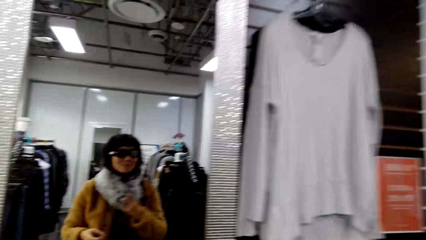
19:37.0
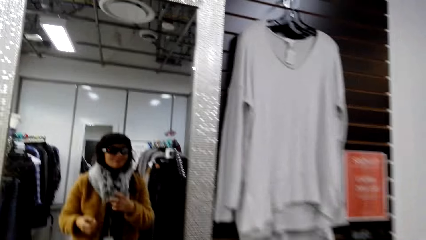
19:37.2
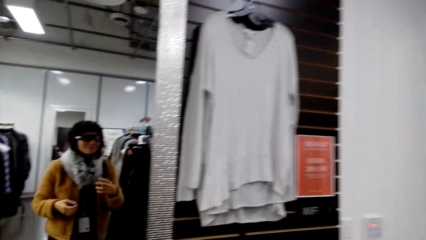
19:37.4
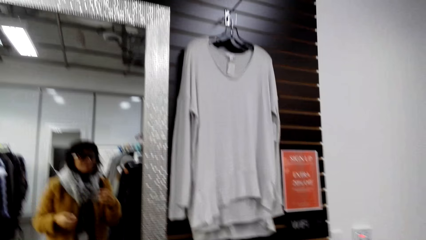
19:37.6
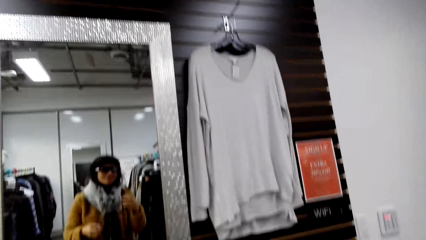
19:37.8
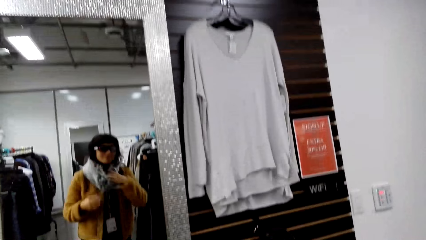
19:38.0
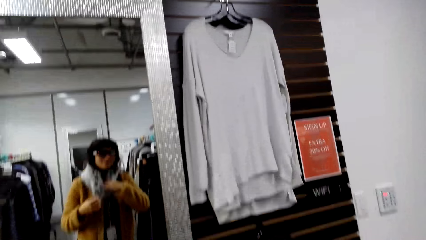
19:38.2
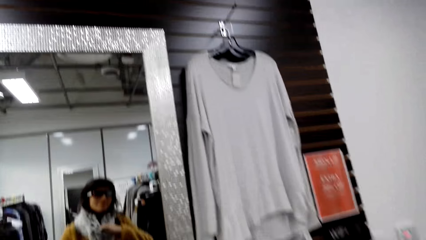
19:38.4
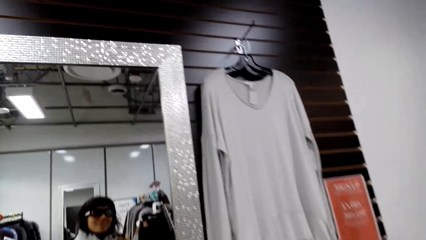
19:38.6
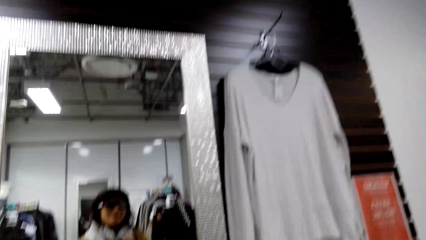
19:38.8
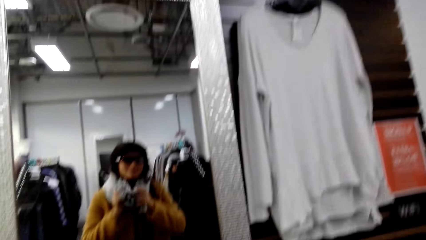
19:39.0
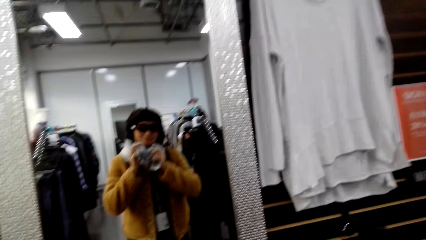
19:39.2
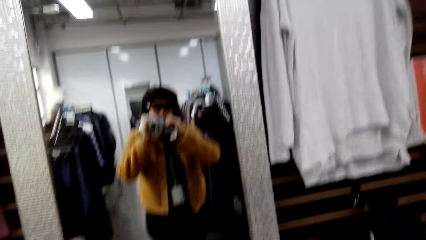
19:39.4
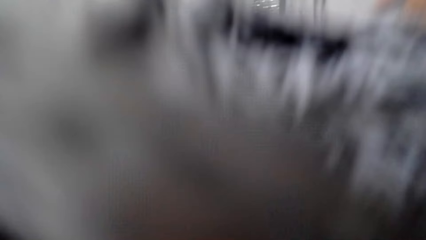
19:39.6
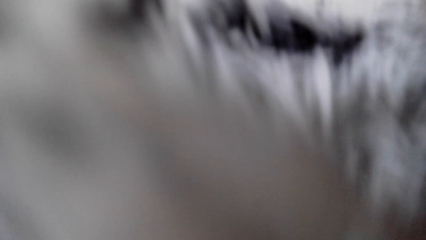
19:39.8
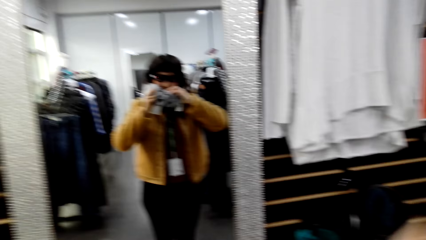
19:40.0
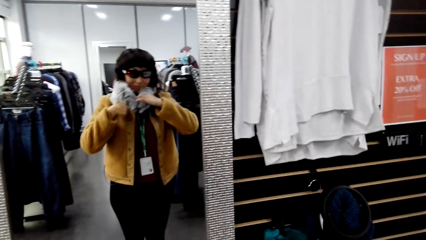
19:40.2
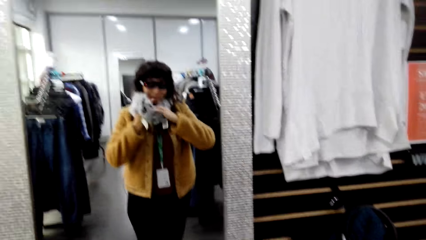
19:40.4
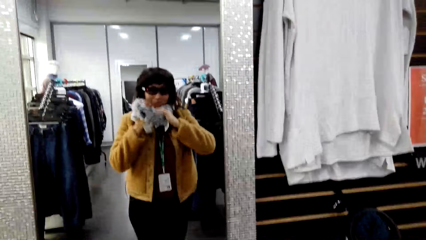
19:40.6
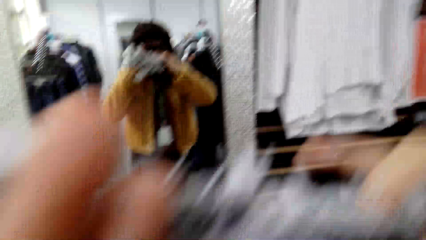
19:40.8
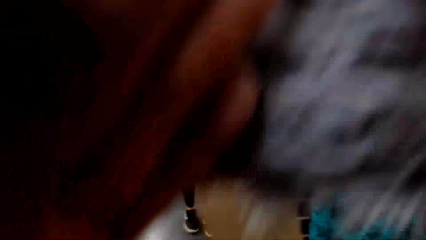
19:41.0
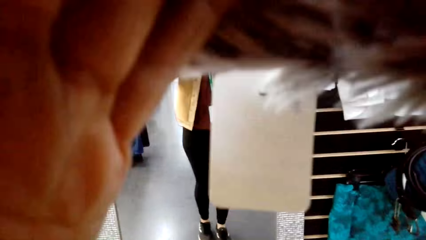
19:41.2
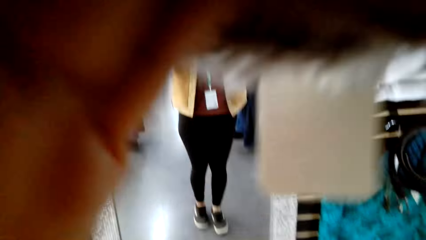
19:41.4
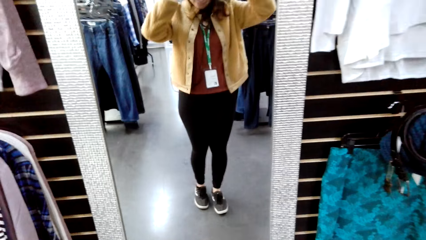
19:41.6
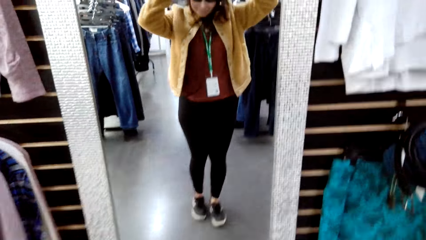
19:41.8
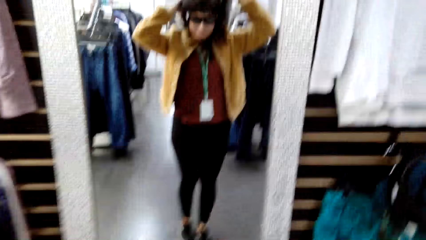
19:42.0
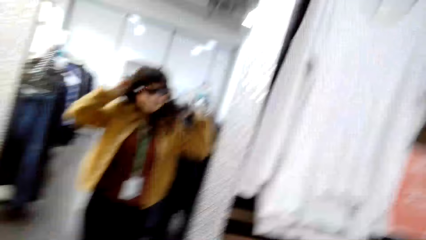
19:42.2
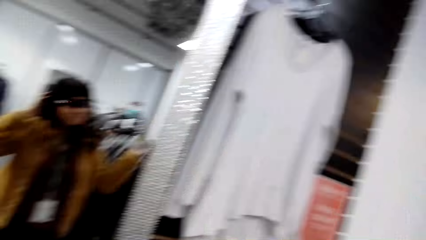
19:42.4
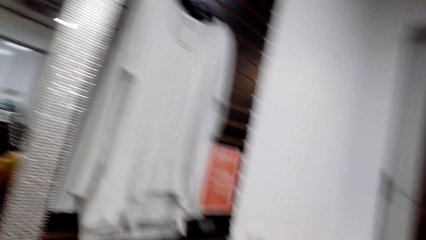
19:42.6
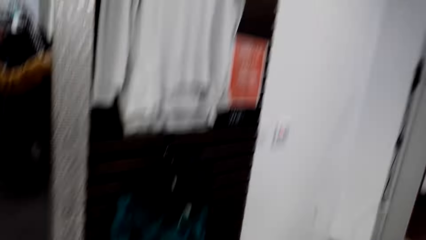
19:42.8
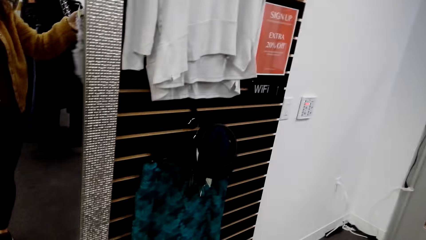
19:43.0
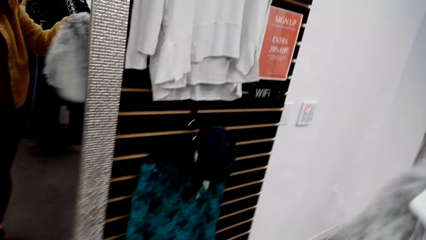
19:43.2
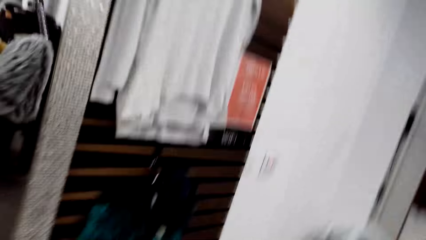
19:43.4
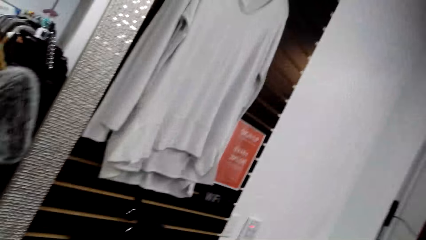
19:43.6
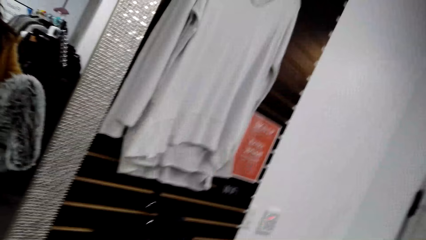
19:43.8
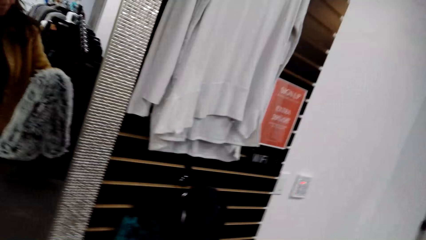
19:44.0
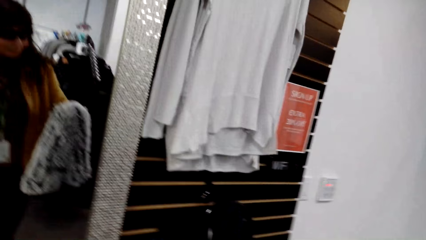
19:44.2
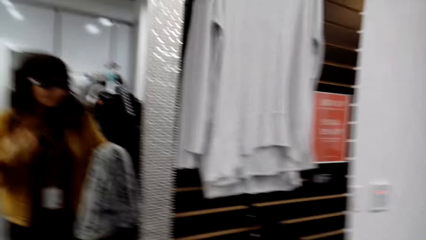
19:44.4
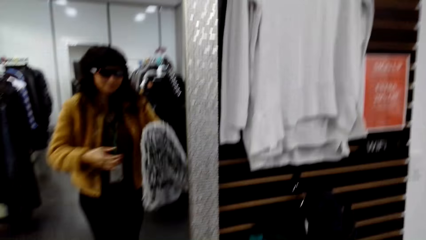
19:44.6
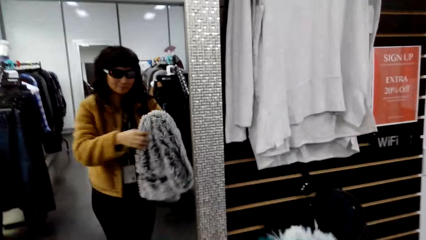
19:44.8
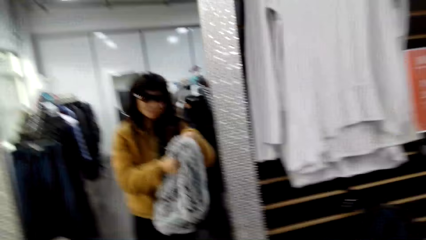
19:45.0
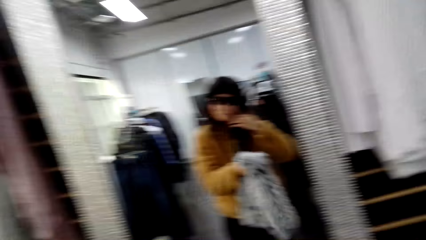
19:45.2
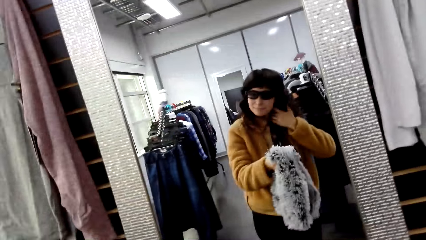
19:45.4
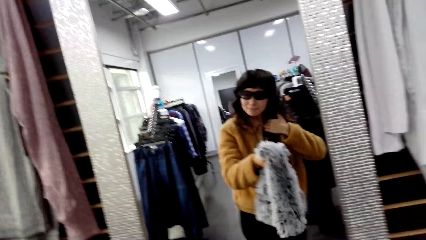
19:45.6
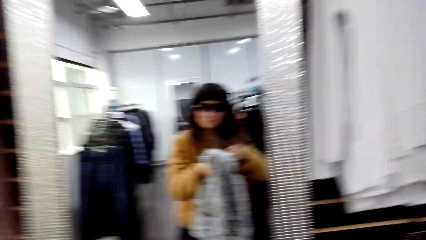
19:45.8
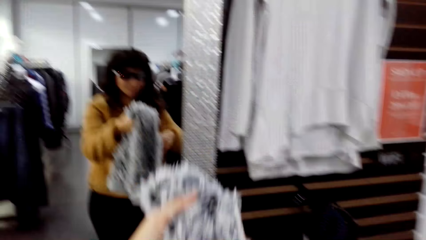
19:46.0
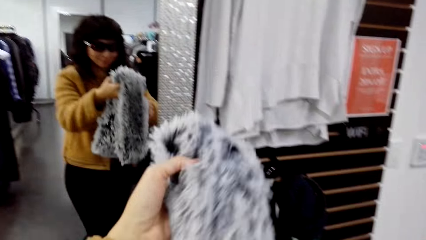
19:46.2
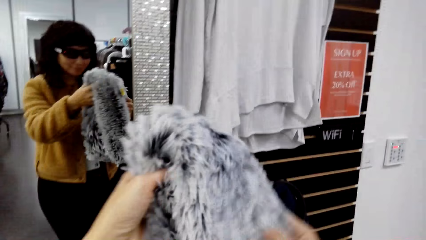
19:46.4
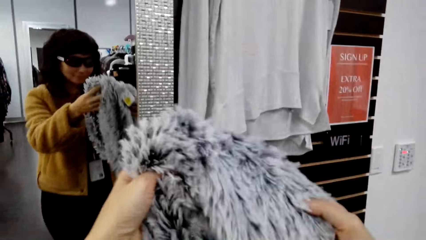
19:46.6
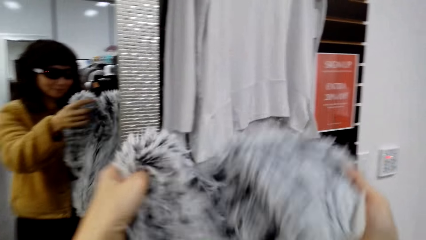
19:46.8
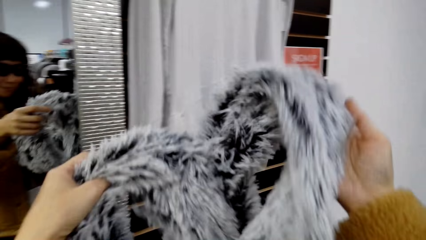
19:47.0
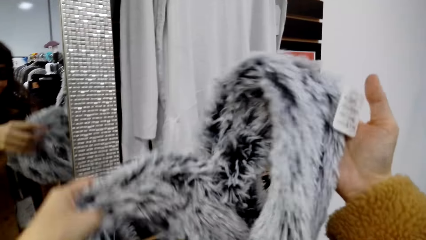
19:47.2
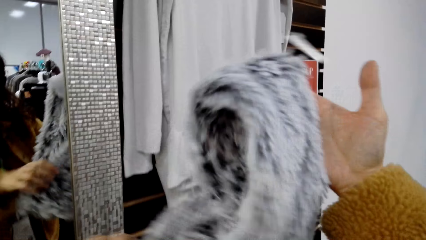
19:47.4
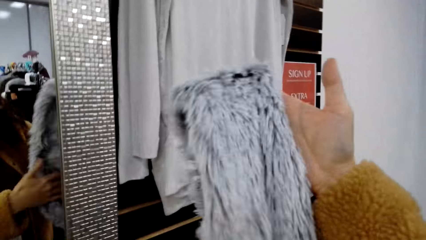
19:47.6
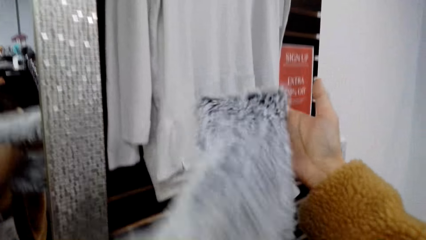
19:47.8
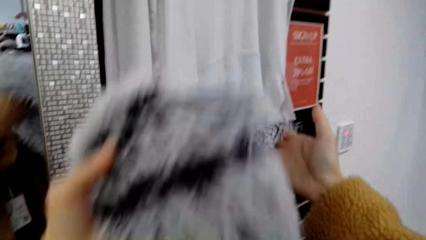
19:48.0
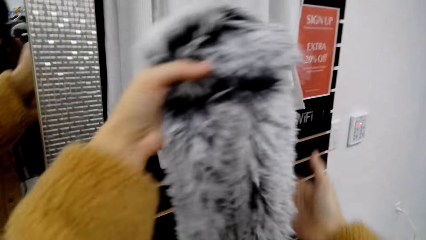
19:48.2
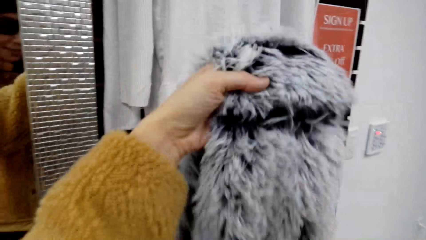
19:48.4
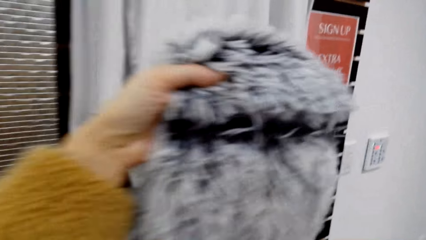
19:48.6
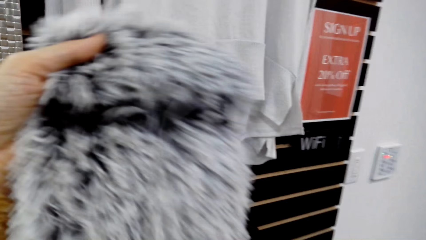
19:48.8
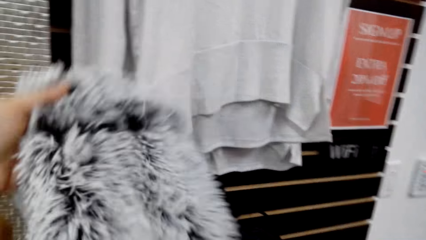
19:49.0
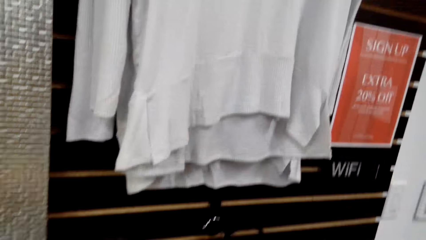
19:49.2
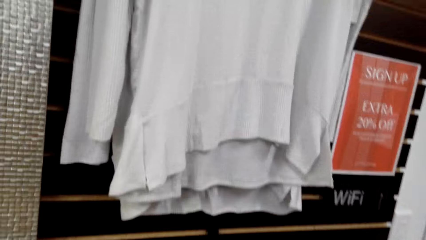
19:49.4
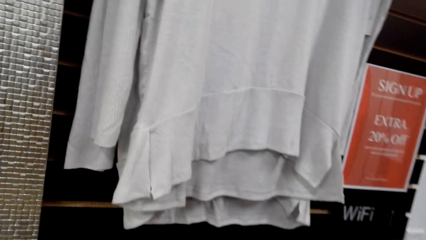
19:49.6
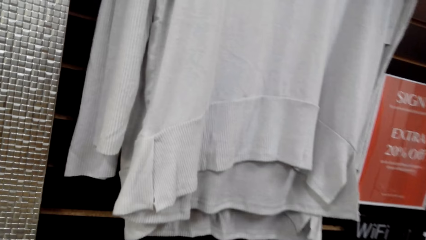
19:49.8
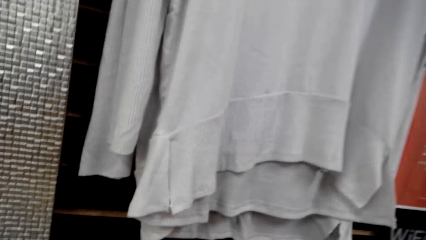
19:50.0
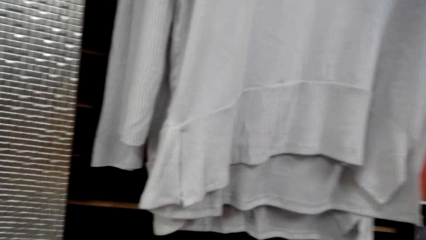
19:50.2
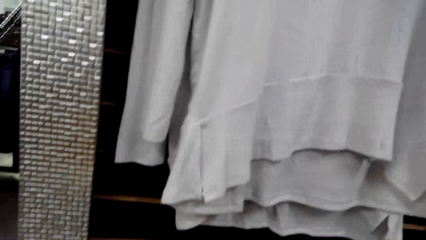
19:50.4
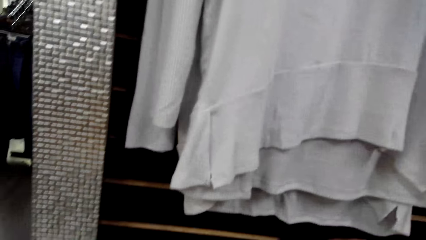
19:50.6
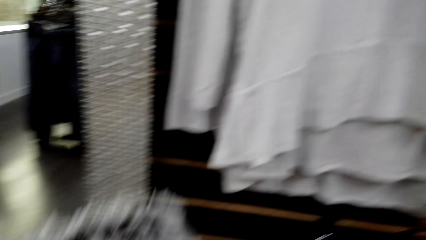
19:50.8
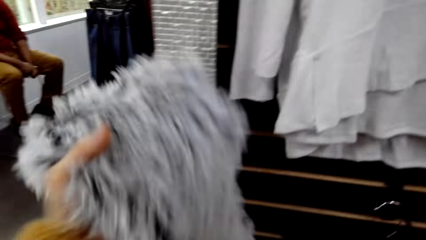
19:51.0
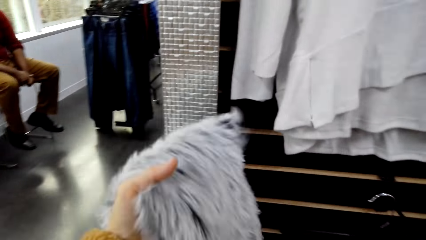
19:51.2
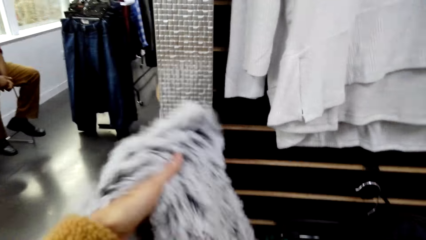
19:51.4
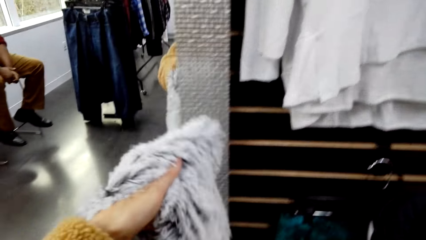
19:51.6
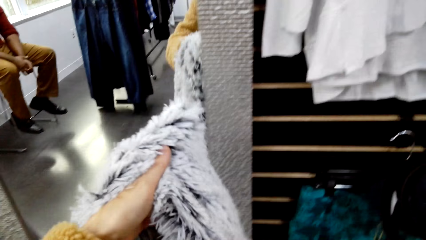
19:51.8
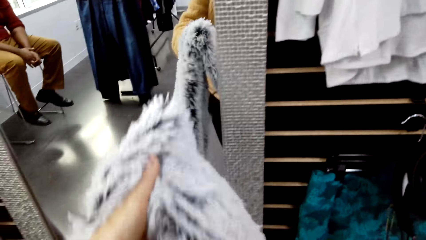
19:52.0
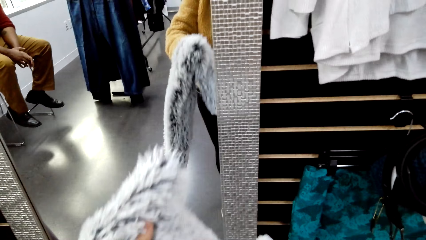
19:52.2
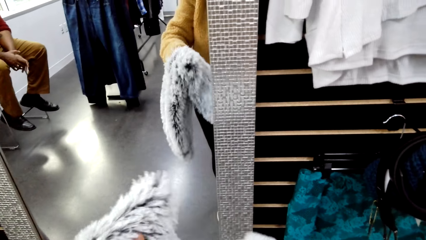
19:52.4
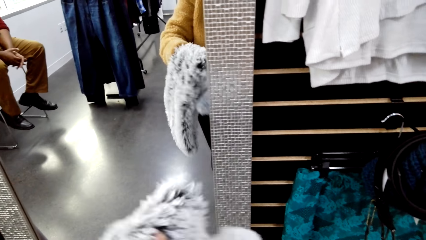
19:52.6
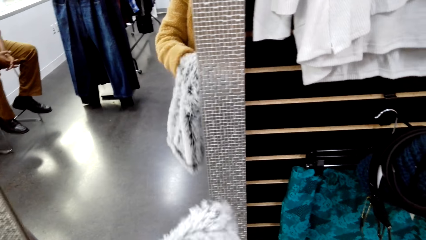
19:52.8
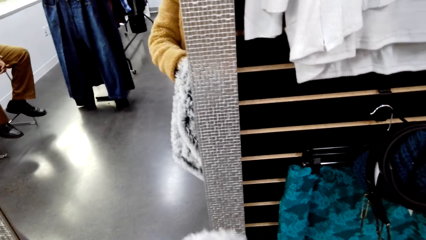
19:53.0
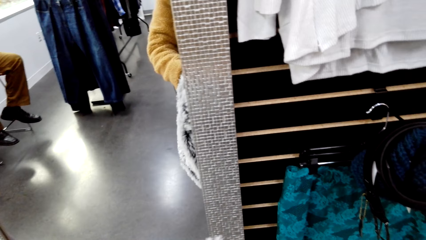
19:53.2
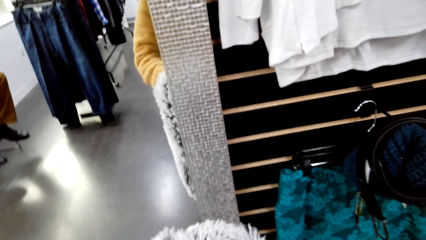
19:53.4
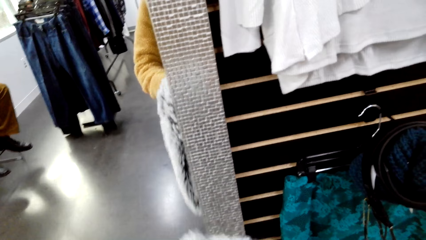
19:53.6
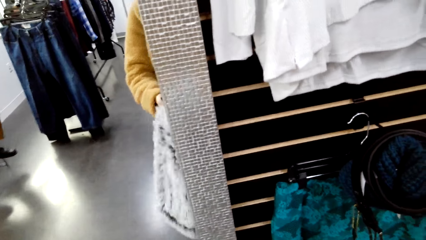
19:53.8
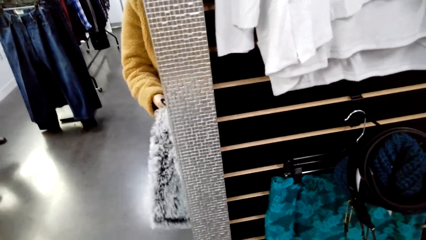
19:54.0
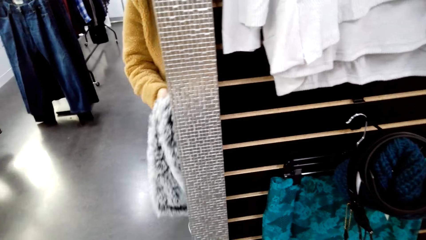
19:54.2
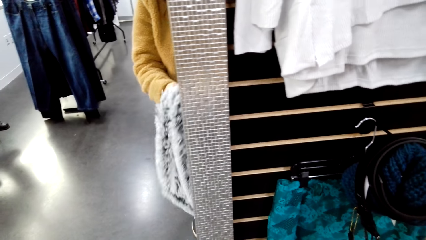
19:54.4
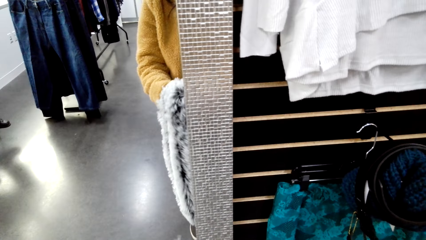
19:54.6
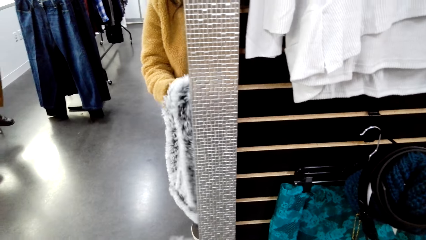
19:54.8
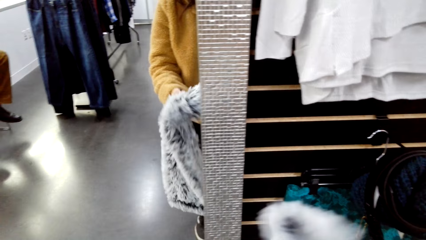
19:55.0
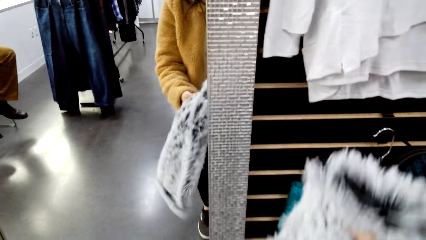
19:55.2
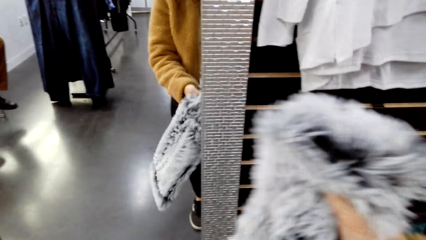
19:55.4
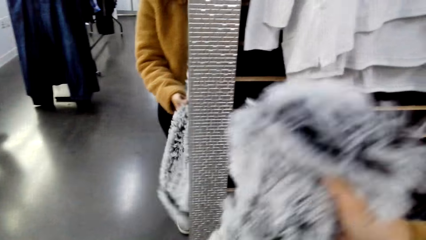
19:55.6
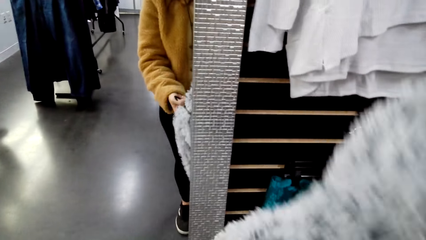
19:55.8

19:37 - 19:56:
The camera wearer removes the scarf from her neck. She looks at herself in the mirror. She folds the scarf. She holds the scarf. She stares at the wall. She hangs the scarf on the hanger.
